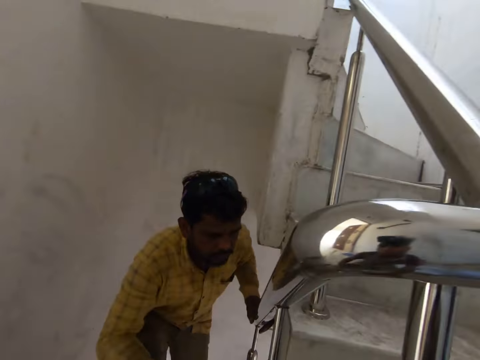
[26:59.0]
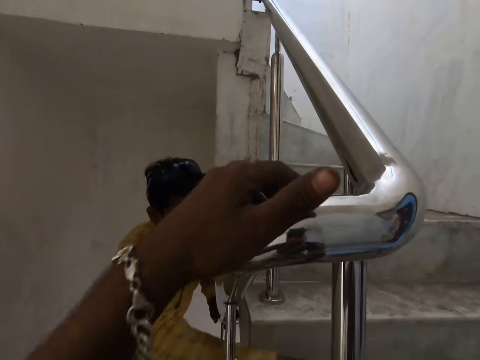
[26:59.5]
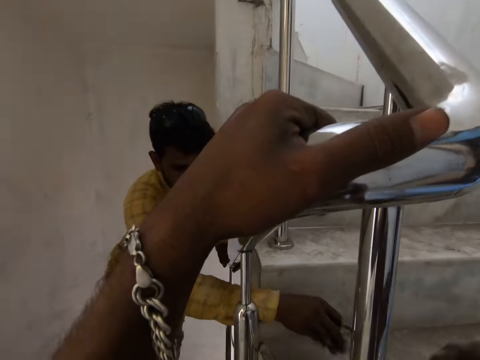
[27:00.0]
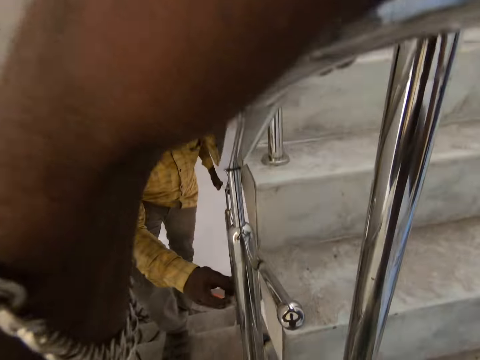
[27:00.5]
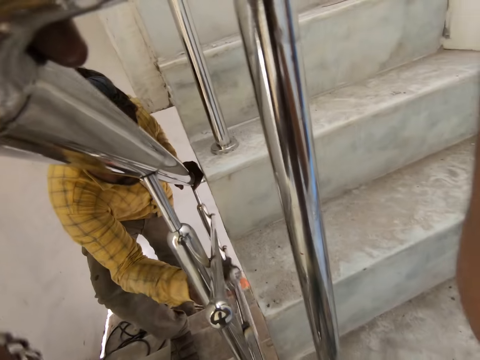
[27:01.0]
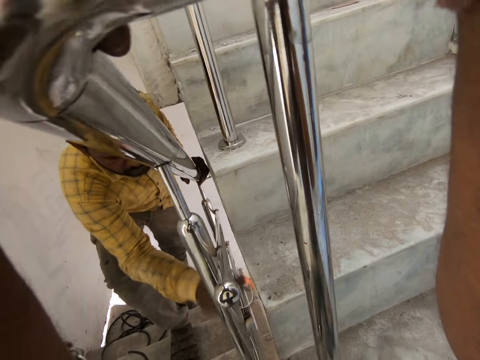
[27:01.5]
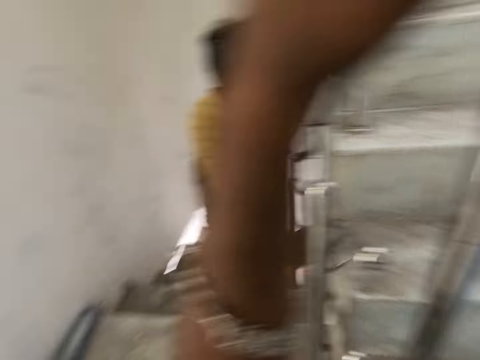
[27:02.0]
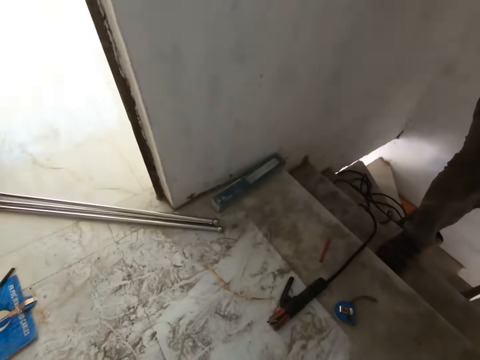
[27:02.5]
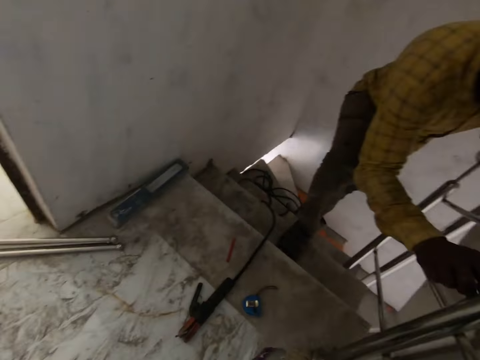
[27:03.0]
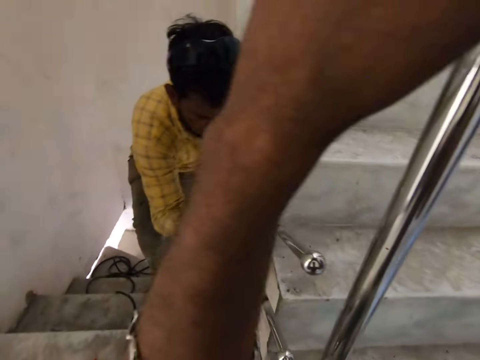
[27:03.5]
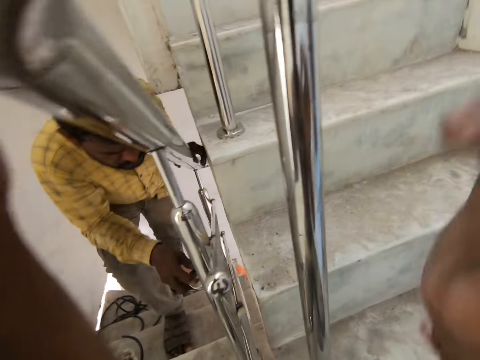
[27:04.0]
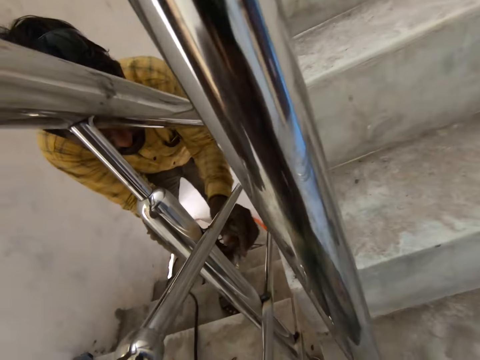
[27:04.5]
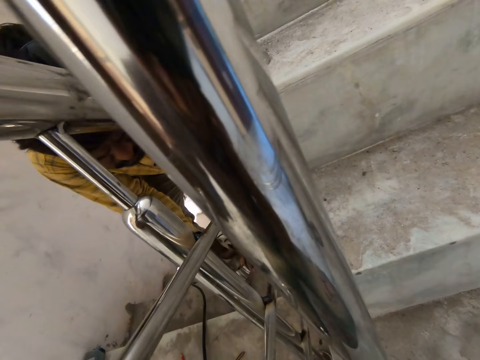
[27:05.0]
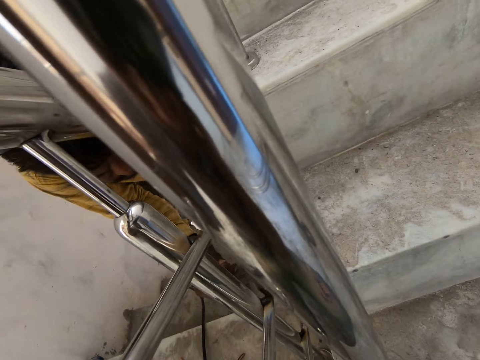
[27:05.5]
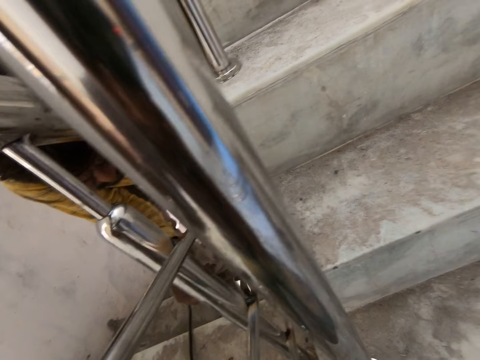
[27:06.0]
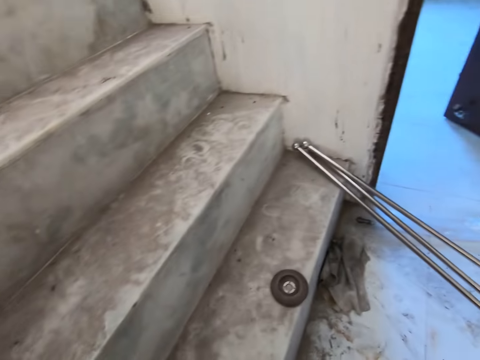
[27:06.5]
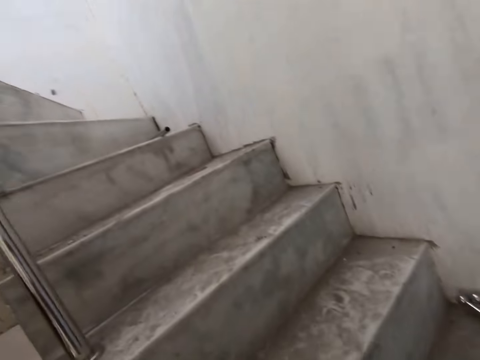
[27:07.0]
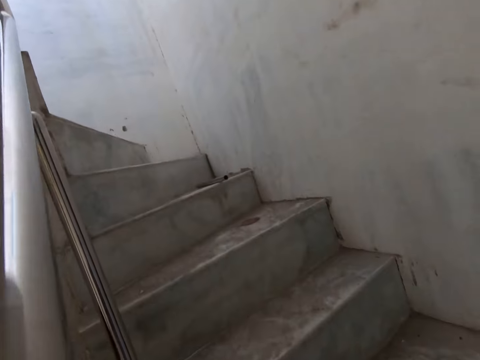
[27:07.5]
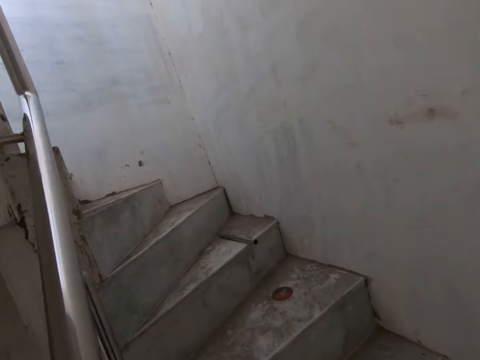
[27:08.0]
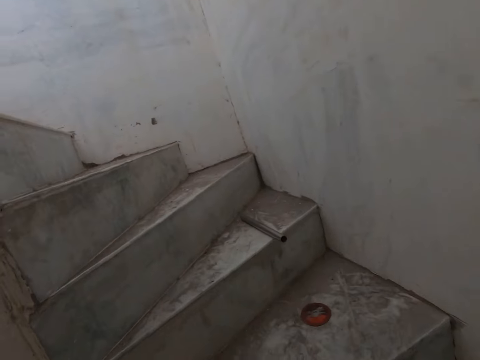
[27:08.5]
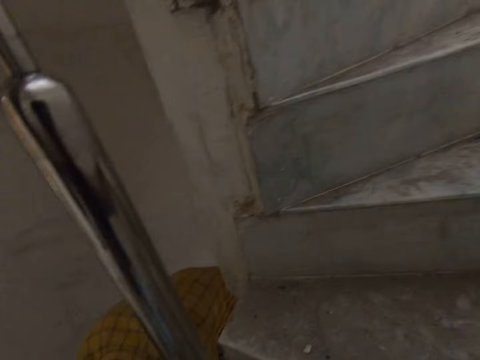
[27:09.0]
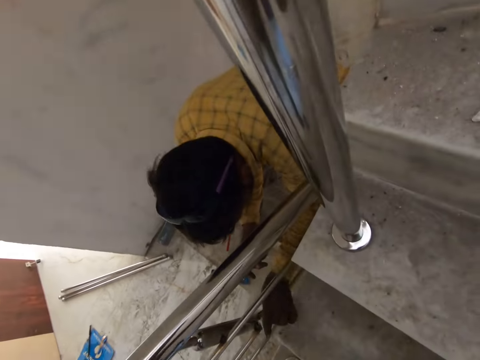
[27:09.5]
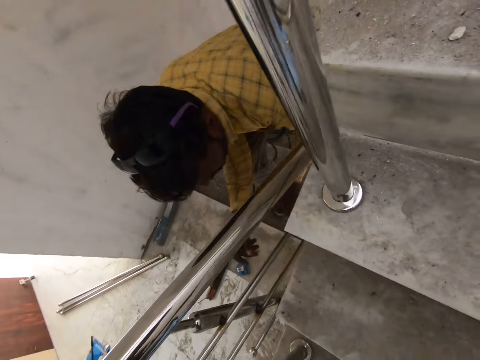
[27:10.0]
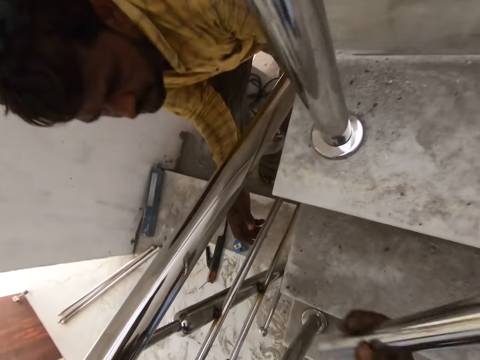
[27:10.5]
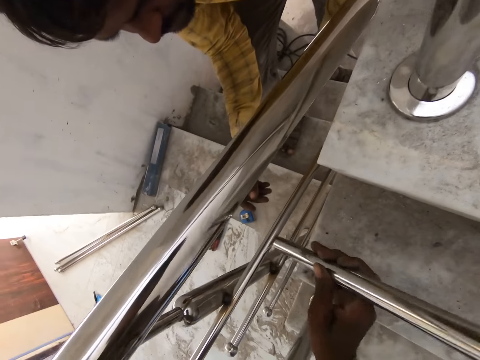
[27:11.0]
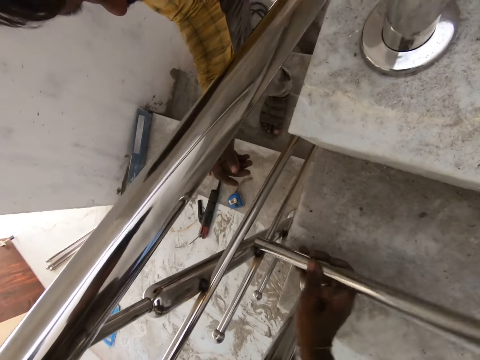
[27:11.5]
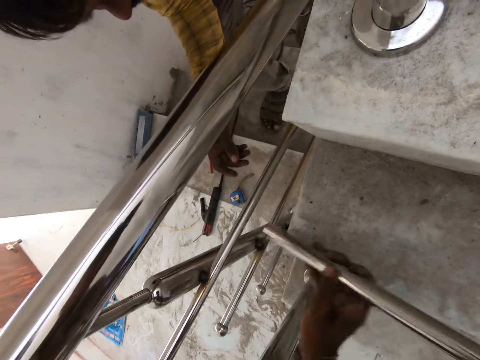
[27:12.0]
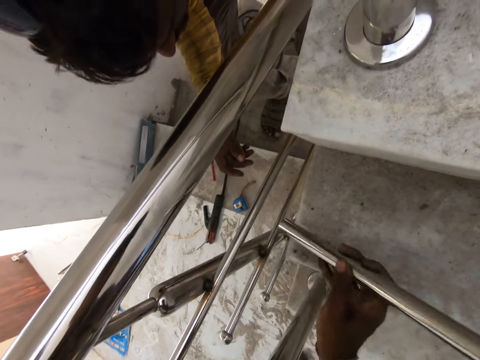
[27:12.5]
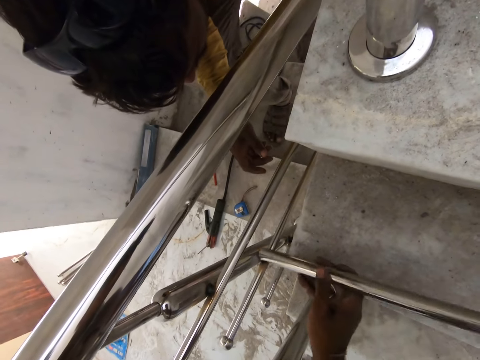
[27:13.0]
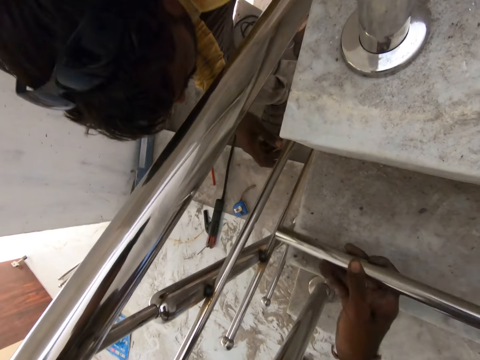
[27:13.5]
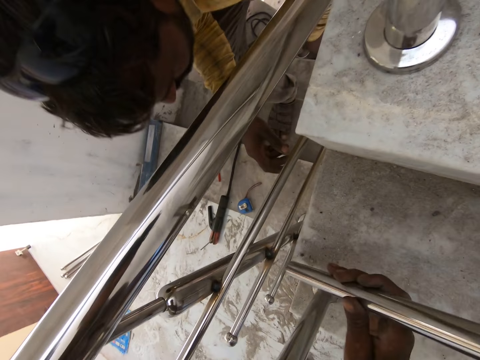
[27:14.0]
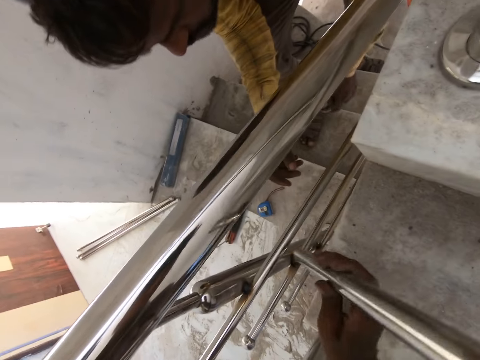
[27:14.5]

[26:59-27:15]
The camera wearer holds the handrail with his left hand. A man picks up a metal ring from the staircase with his right hand. The man hits the steel tube with the metal ring in his right hand. The camera wearer holds the handle rail. He looks around. He holds the handle rail. The man hits the handle rail. The man removes a steel elbow from the newel post with his left hand. The man hits the steel tube with the steel elbow in his left hand. The camera wearer looks around the stairs and climbs up the stairs. He picks up a steel tube from the staircase with his right hand. He hits the newel post with the steel tube in his right hand. He hits the newel post with the steel tube in his right hand again.

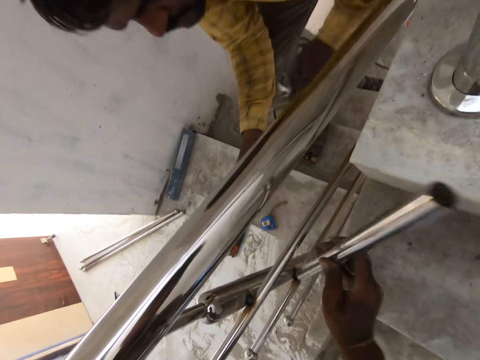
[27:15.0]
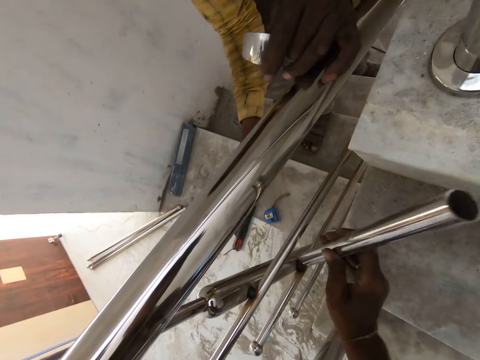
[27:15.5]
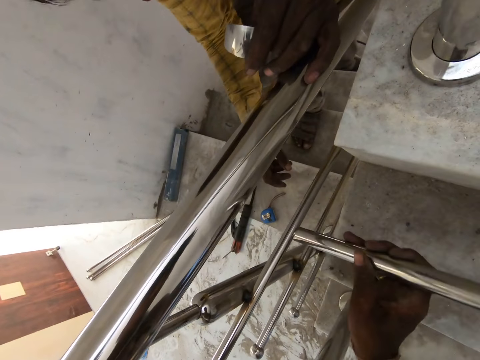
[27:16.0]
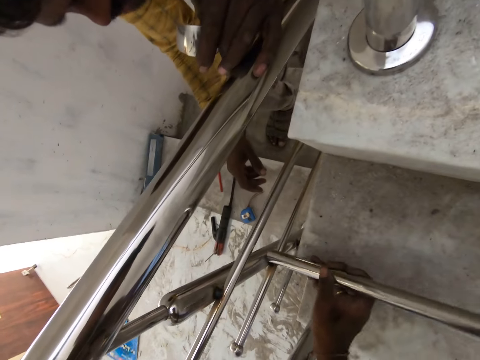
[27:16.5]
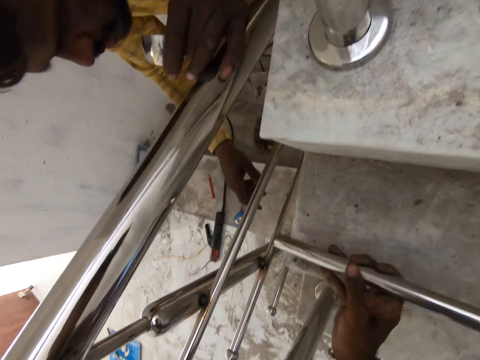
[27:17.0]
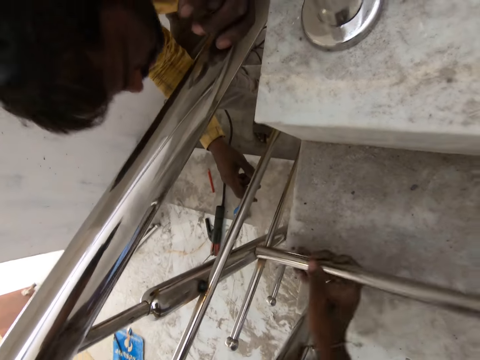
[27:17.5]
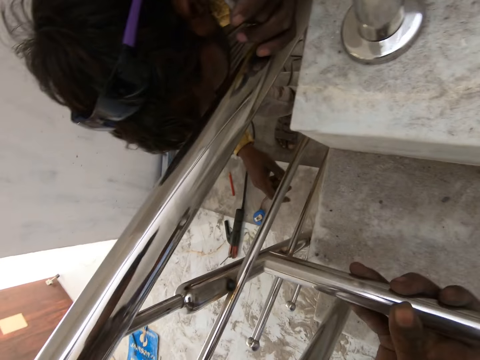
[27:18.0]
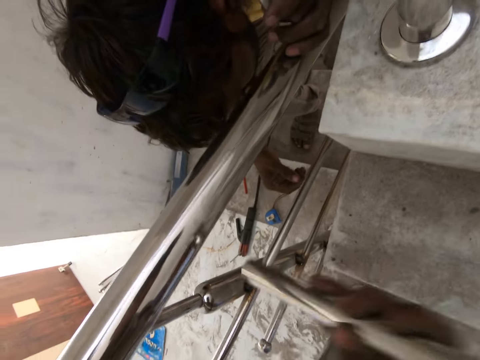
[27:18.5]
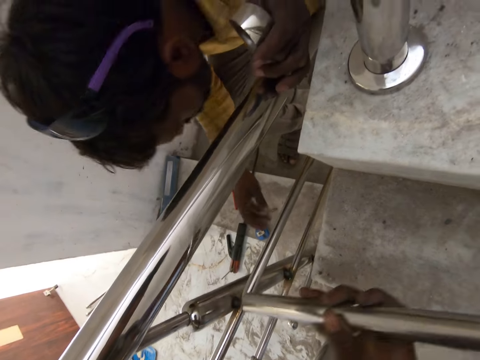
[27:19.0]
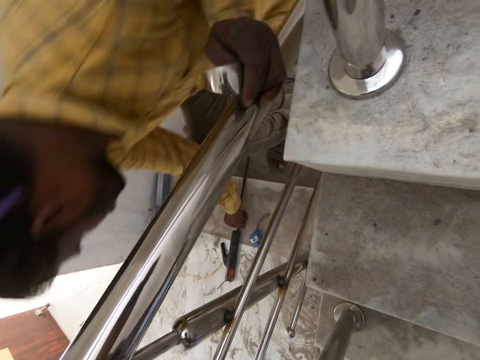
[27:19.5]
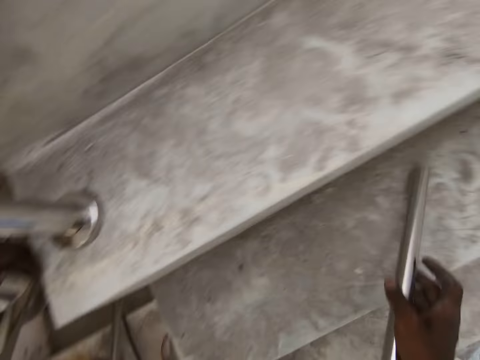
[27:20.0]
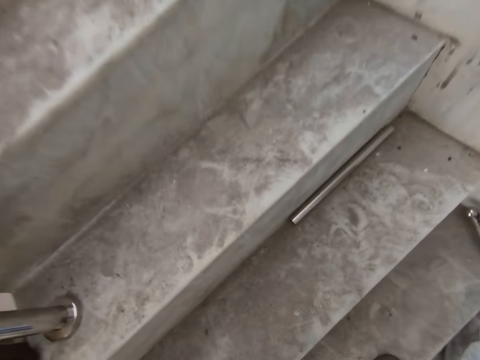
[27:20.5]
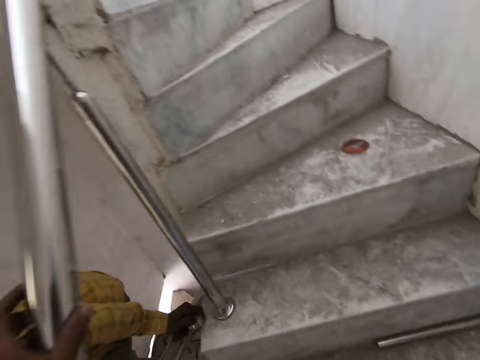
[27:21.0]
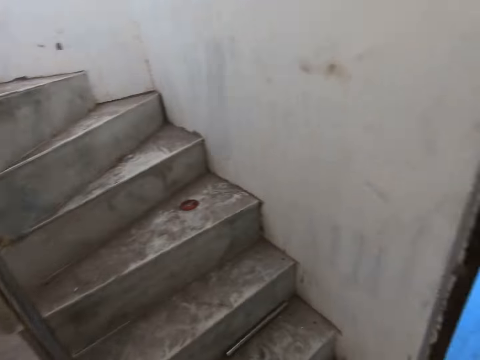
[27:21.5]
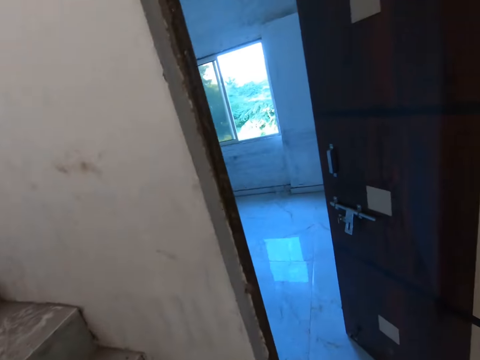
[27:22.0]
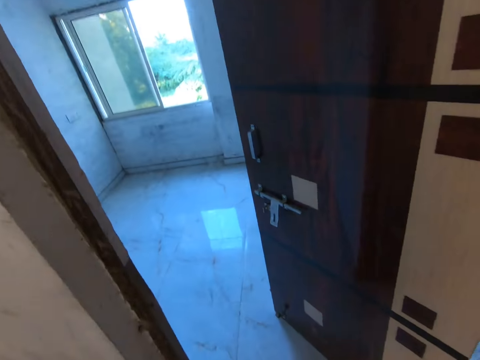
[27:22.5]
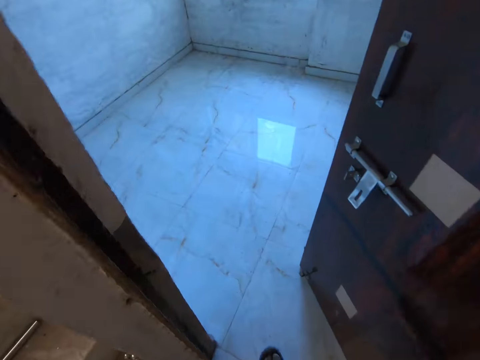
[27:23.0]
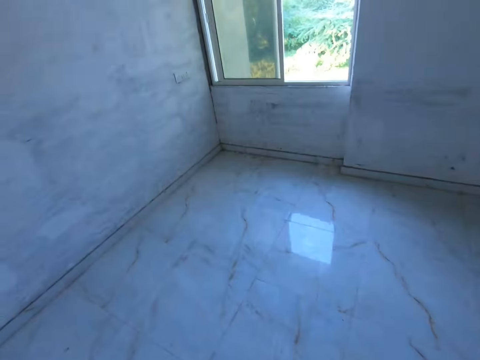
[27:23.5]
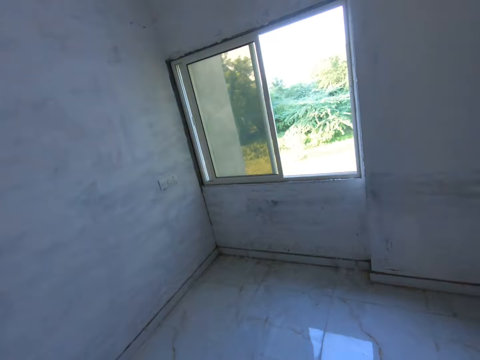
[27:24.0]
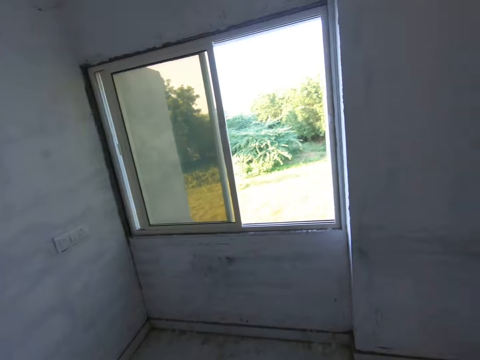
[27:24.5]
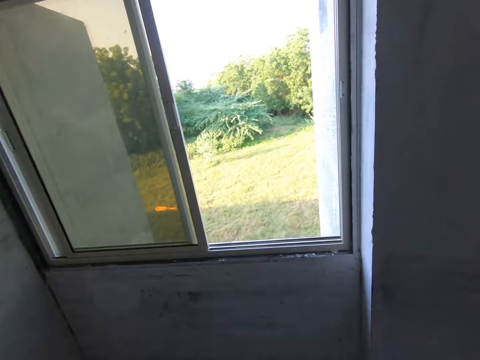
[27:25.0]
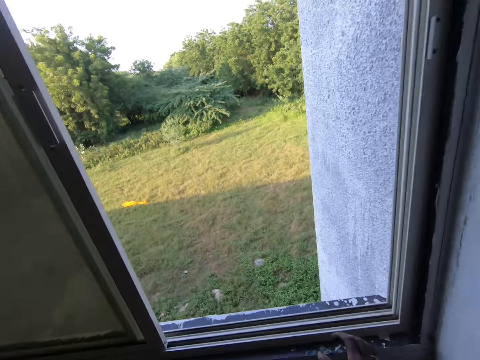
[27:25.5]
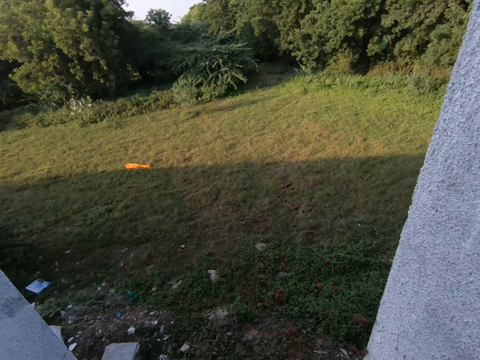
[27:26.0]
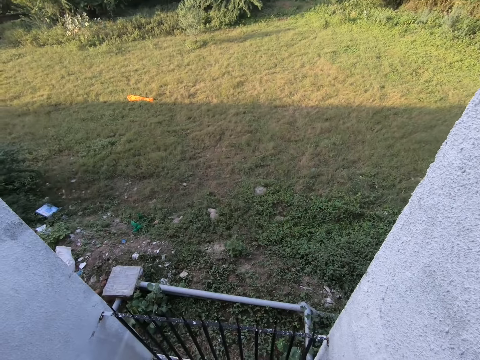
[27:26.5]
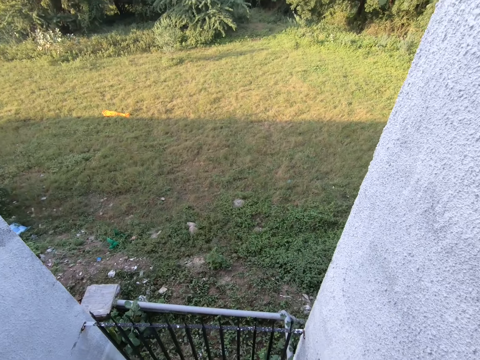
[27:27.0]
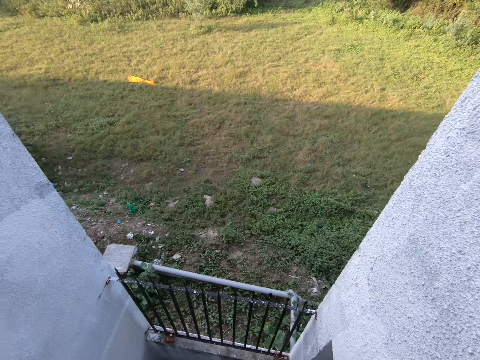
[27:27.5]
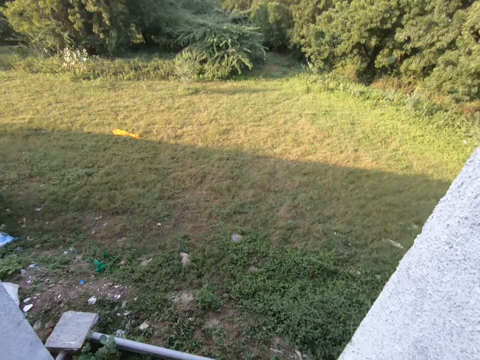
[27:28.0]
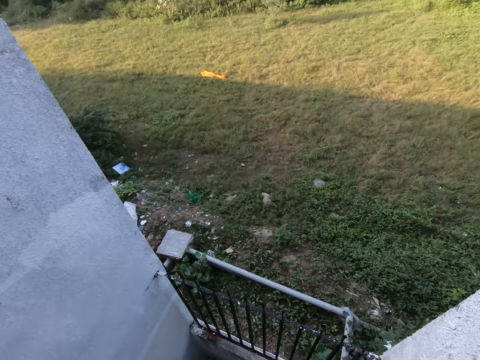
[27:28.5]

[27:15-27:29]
The camera wearer drops the metal rod on the staircase with his right hand. He walks into a room. He walks around the room. He spits out of the room window.
